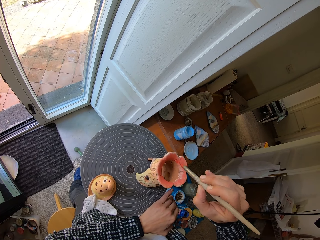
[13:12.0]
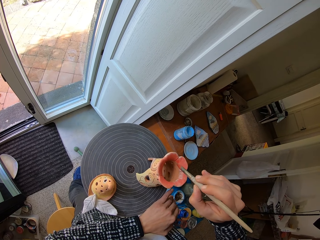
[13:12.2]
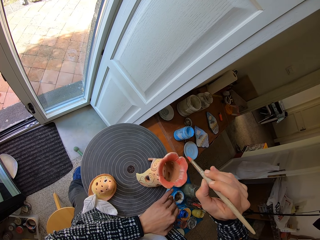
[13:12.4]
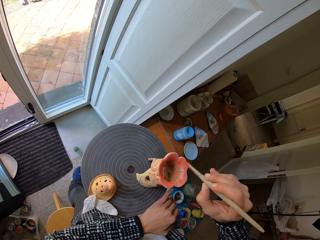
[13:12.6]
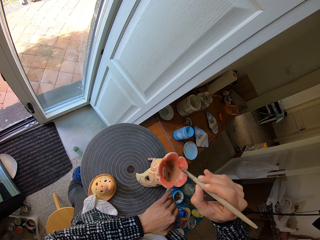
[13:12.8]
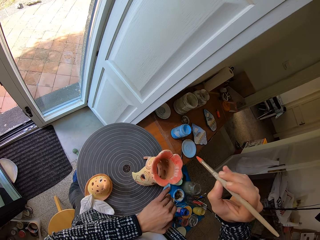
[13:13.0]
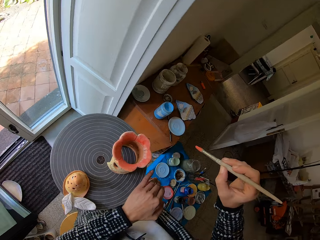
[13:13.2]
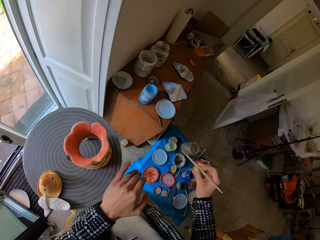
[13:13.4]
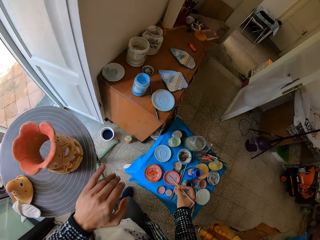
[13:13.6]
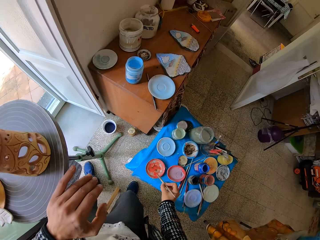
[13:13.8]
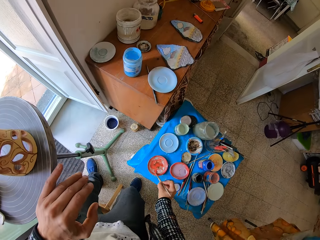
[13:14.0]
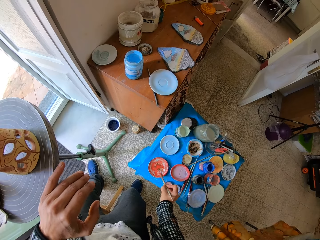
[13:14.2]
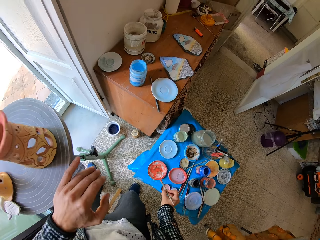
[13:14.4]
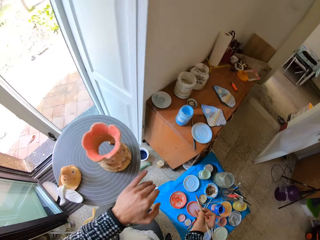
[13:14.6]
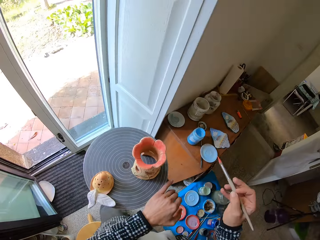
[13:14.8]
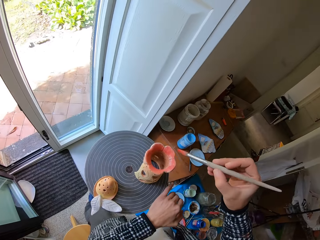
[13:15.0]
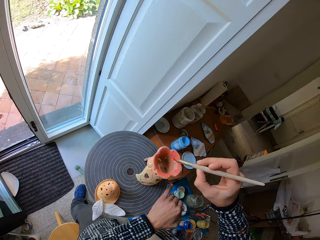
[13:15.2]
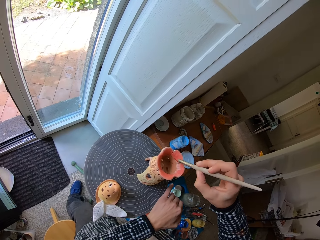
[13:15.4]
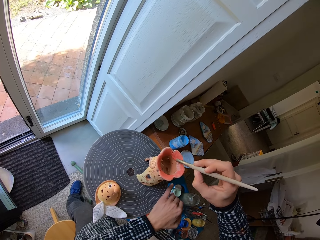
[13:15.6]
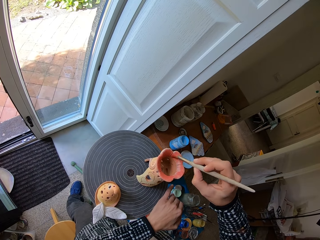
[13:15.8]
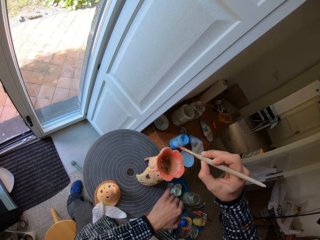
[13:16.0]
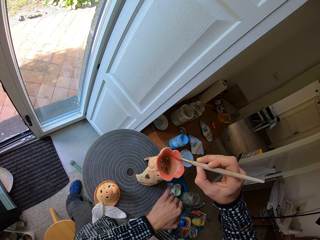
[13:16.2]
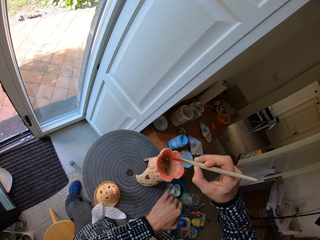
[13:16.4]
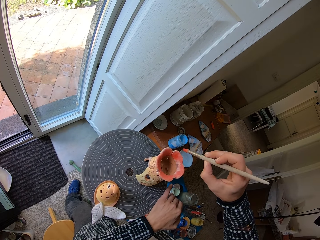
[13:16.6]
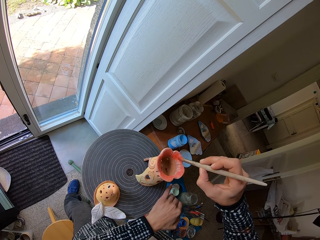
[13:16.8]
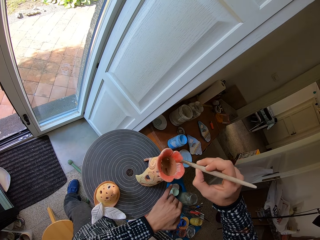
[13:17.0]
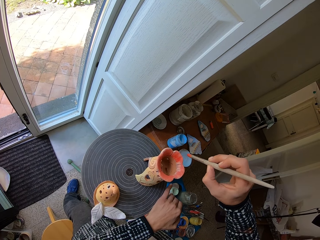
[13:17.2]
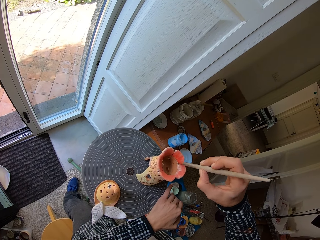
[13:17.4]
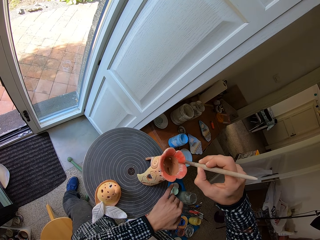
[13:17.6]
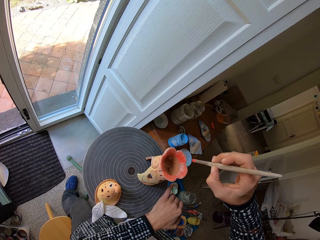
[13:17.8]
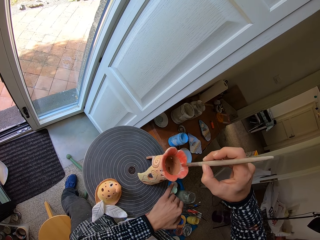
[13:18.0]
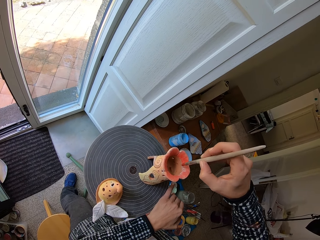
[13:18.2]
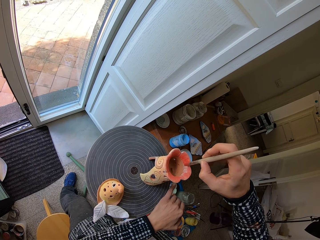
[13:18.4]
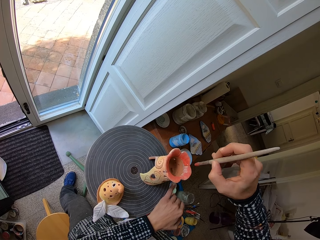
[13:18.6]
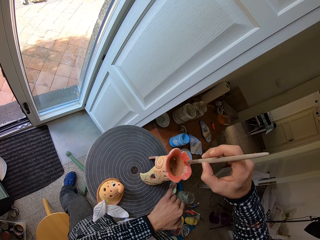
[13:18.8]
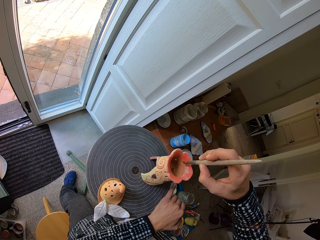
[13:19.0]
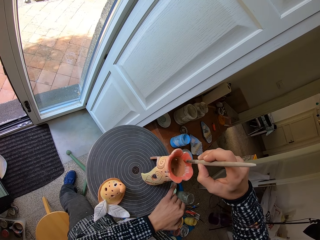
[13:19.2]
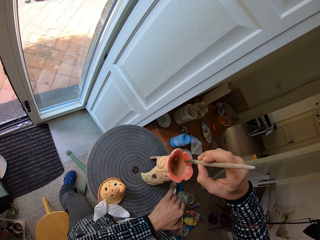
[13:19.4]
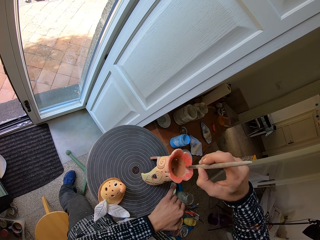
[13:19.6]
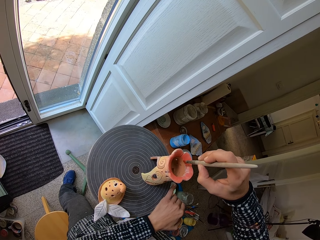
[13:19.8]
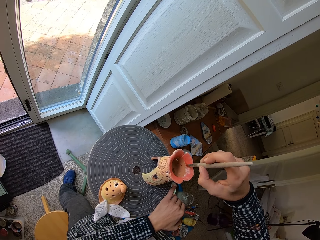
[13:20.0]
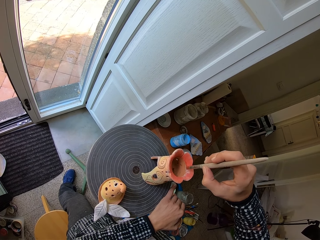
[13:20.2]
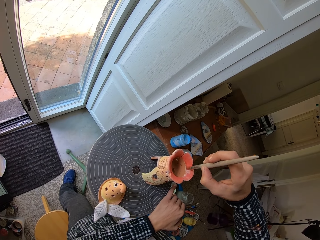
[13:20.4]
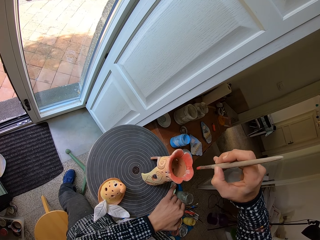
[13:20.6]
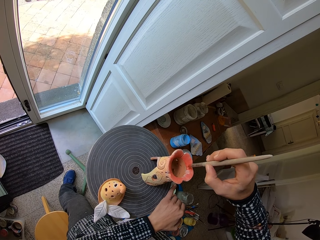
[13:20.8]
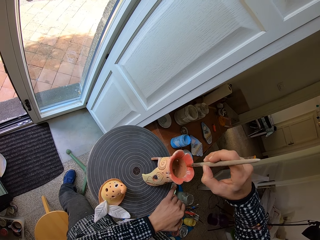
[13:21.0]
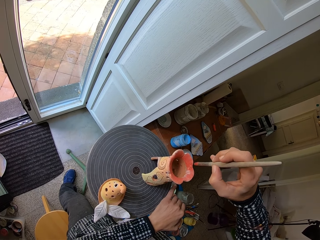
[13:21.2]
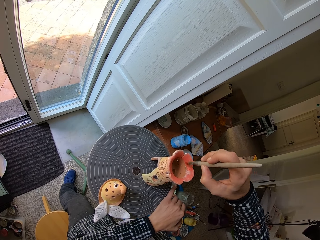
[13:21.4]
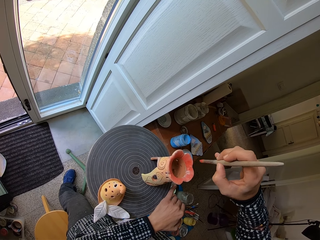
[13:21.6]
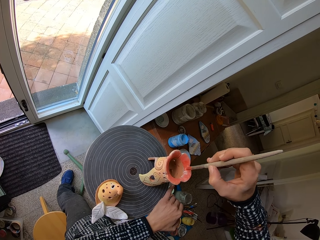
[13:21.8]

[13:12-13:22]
The camera wearer takes paint from the plate with paint on the table with the brush in his right hand. He paints the terracotta artwork with the brush in his right hand.

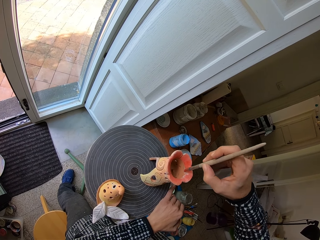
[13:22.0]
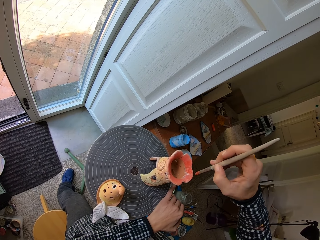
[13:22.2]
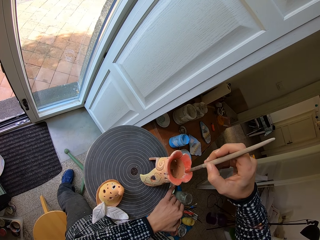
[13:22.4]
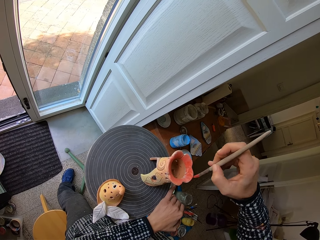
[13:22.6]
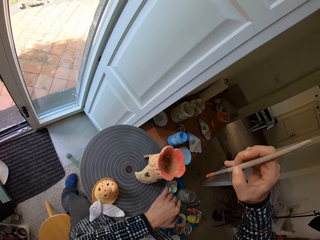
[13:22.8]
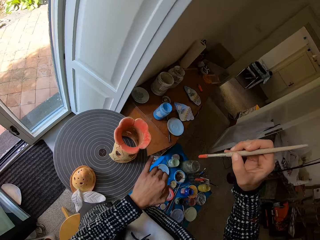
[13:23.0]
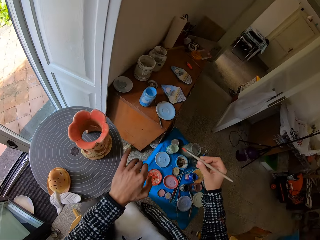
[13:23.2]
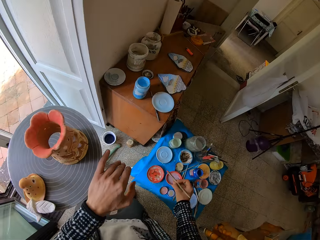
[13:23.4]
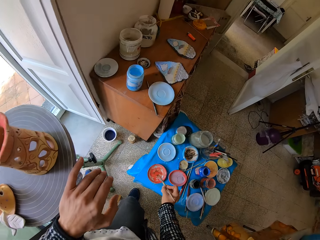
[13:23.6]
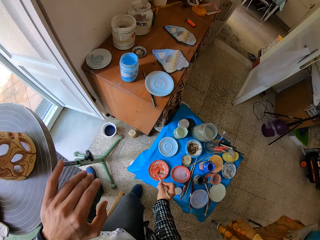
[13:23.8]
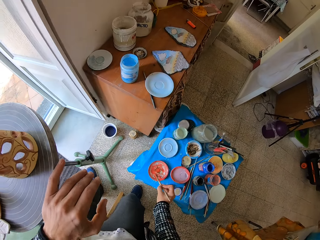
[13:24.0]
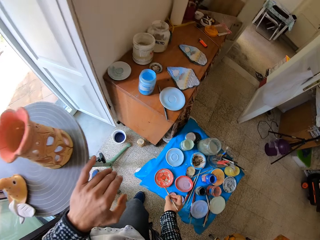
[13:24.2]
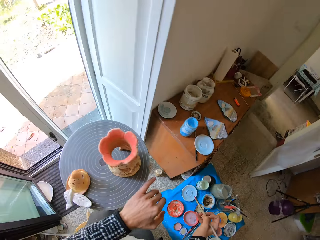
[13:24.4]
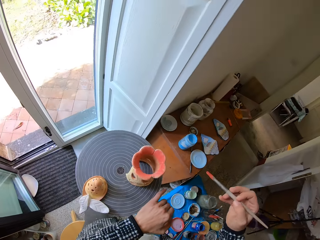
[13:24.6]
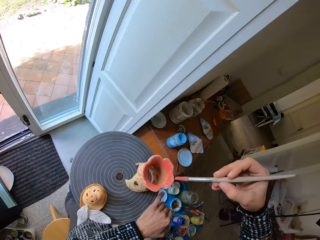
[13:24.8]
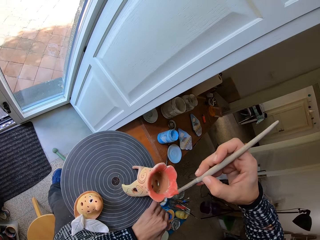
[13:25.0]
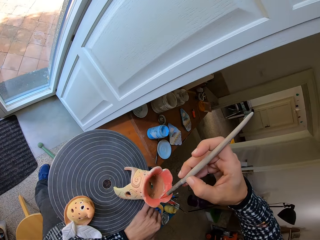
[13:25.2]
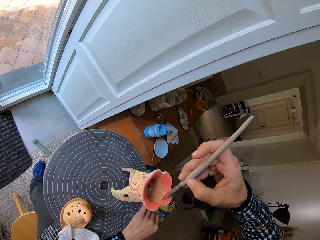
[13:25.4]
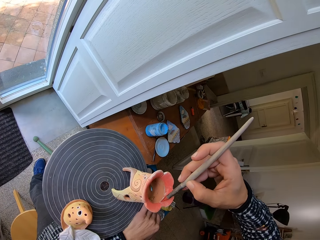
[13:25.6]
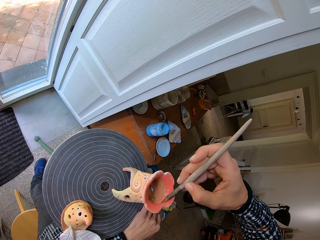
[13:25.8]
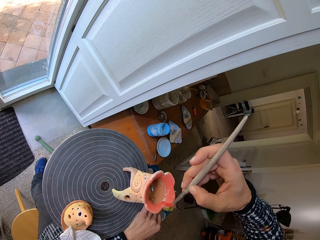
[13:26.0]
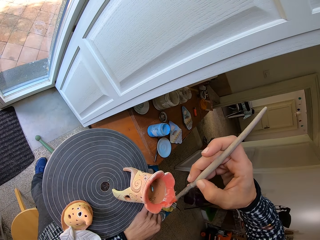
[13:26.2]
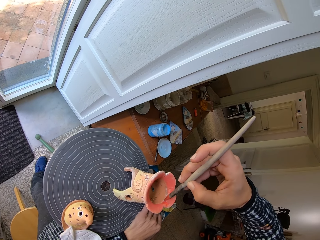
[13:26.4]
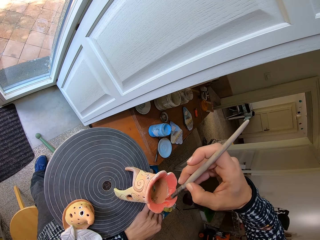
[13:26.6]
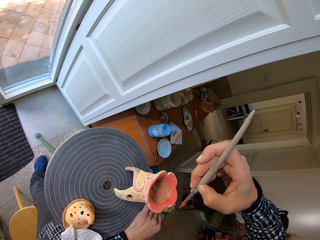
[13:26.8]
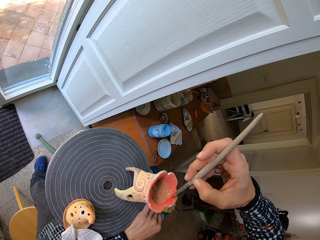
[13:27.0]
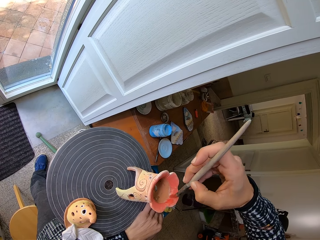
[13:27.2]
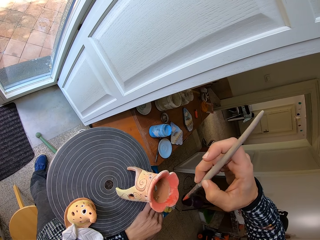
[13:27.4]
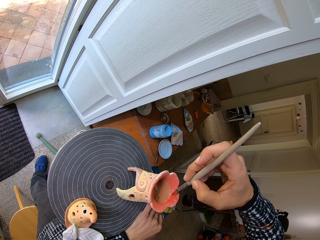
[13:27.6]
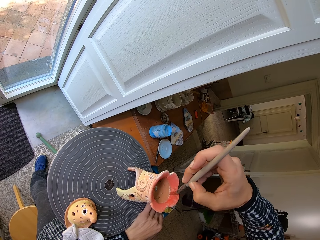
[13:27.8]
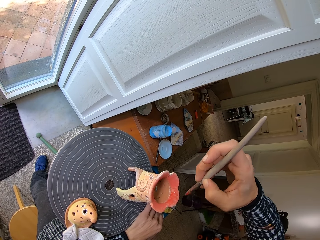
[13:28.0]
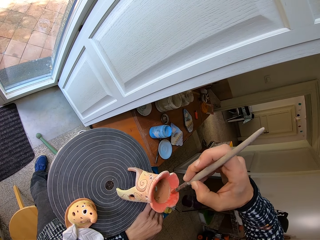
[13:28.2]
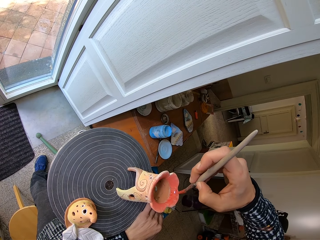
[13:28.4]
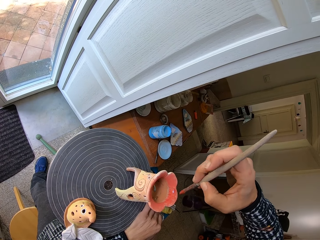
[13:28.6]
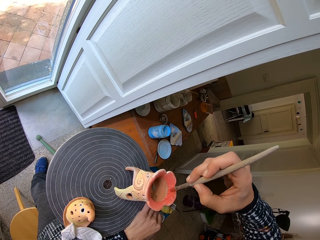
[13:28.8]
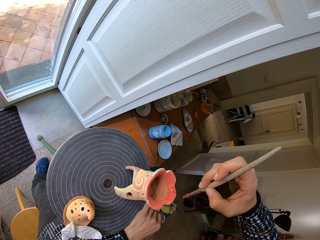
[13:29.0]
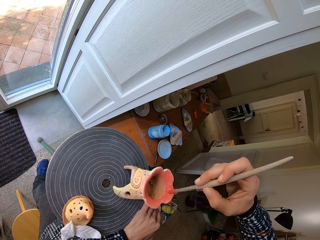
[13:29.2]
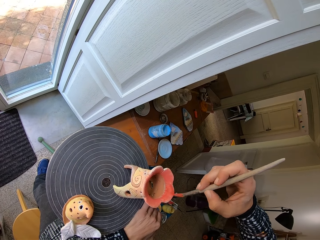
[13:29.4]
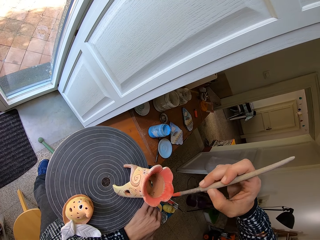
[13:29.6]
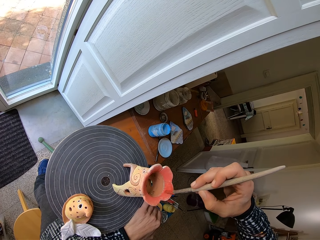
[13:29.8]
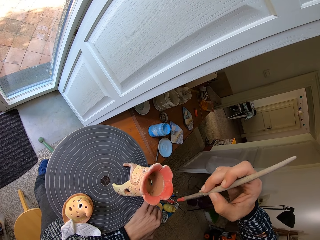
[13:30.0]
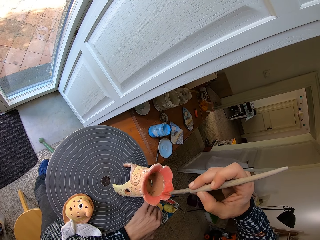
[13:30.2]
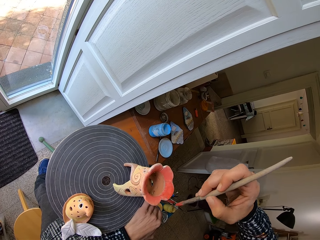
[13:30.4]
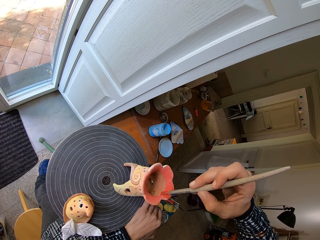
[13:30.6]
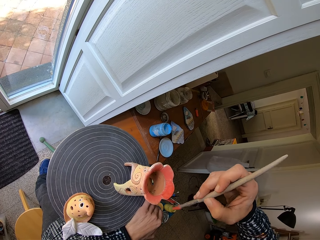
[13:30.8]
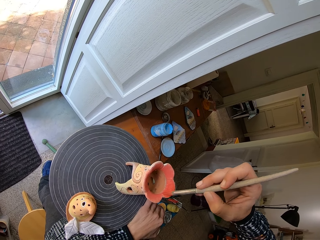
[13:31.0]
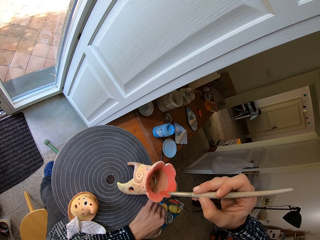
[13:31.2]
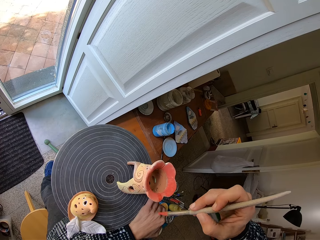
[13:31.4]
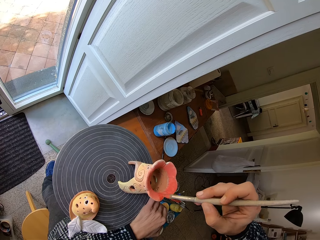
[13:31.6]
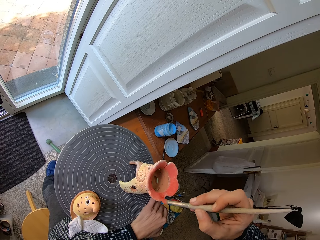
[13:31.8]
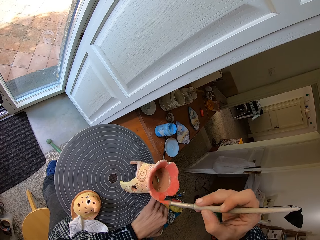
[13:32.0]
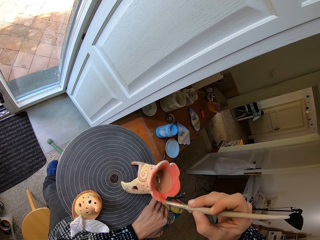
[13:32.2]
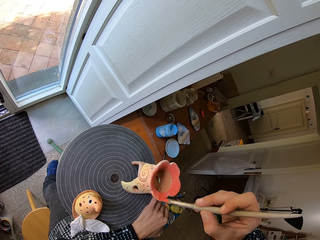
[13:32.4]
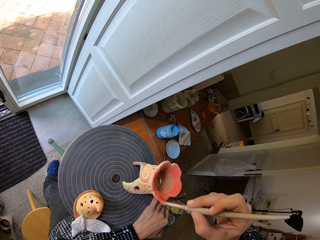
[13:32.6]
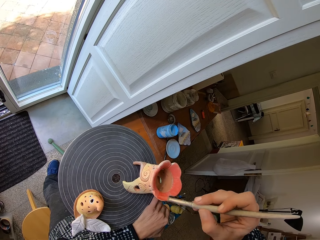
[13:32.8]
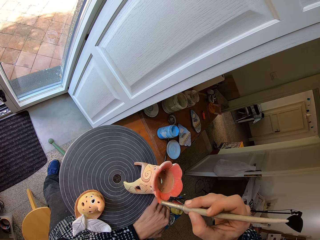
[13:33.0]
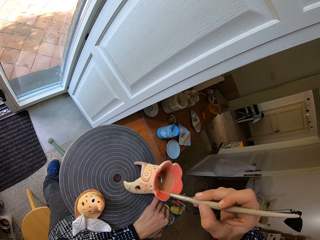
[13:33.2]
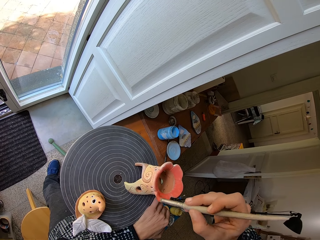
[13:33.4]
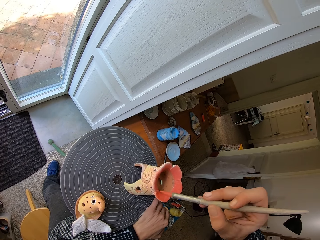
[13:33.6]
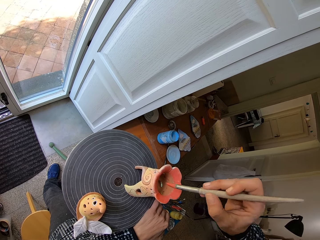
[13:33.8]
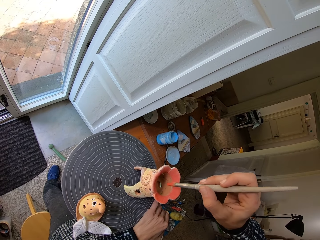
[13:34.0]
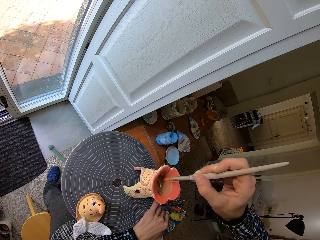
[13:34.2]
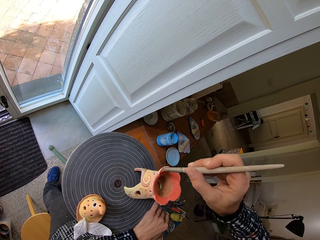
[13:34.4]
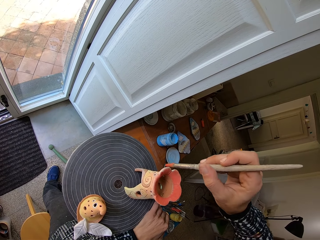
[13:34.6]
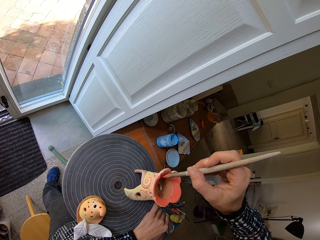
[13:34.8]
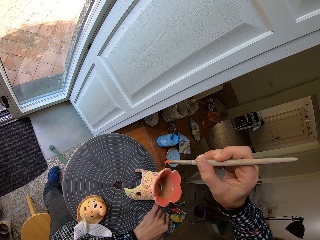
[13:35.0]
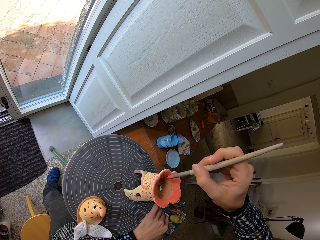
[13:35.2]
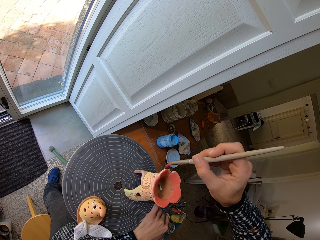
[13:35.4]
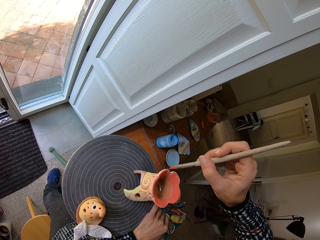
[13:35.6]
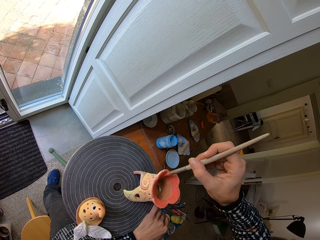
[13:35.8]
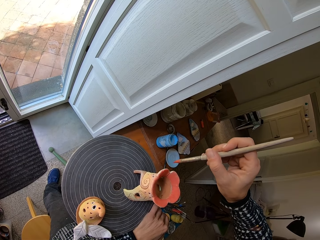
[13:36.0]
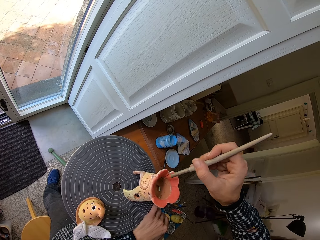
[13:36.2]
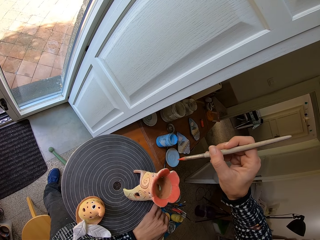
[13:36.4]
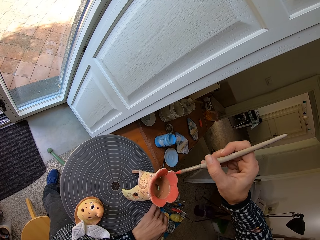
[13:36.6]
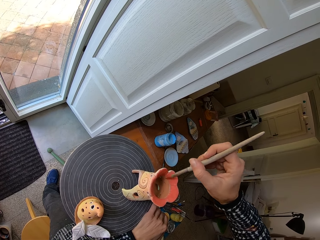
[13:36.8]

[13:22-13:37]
The camera wearer takes paint from the plate with paint on the table with the brush in his right hand. He paints the terracotta artwork with the brush in his right hand.
